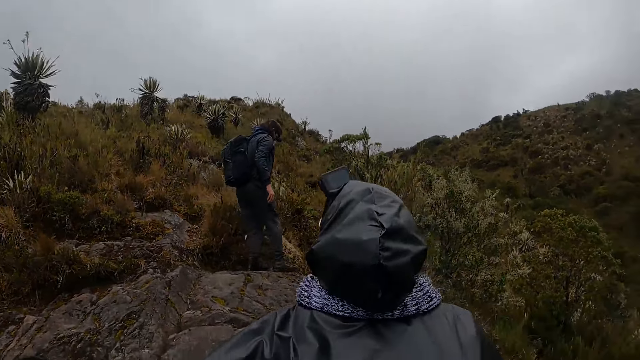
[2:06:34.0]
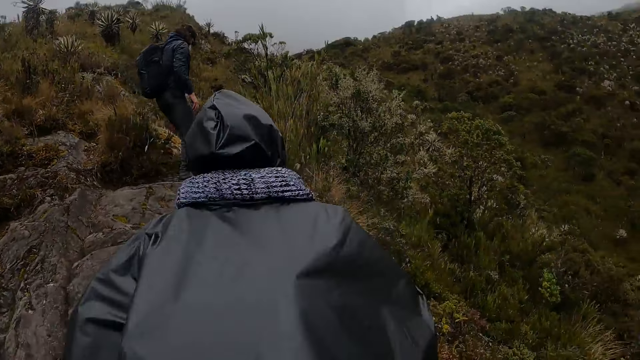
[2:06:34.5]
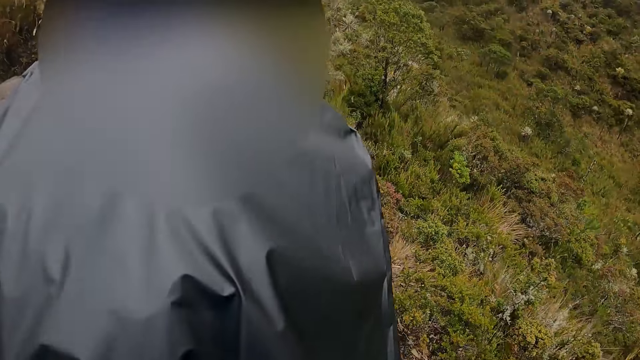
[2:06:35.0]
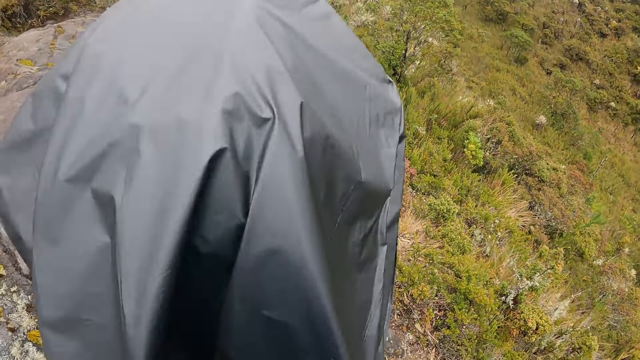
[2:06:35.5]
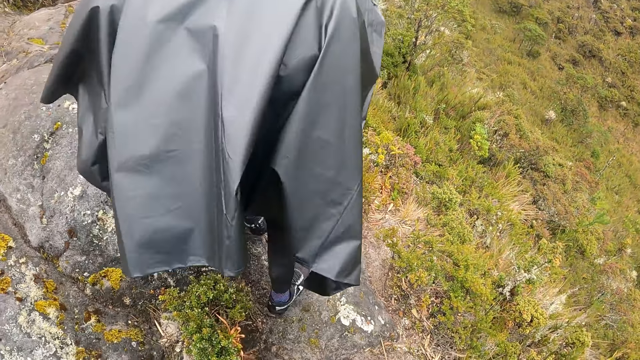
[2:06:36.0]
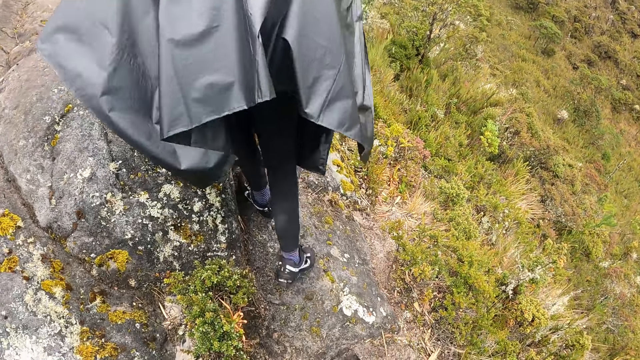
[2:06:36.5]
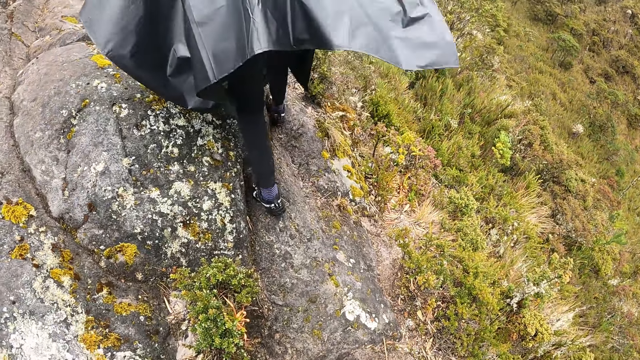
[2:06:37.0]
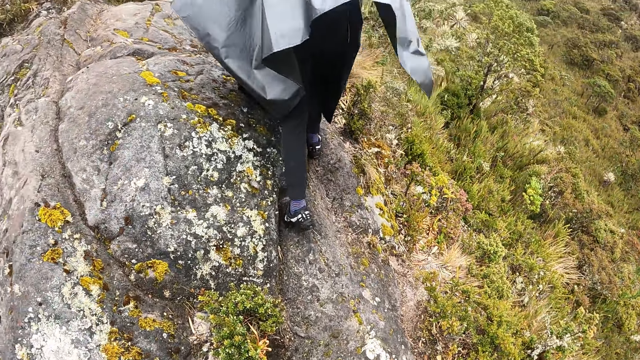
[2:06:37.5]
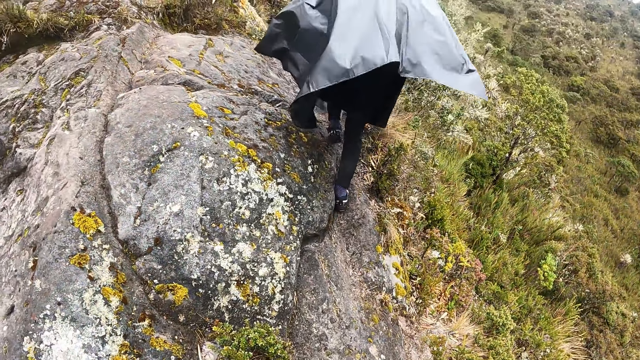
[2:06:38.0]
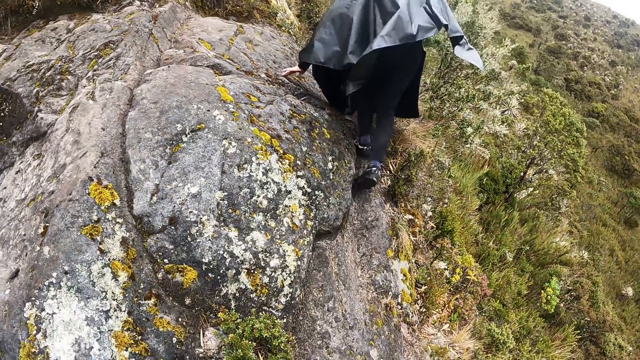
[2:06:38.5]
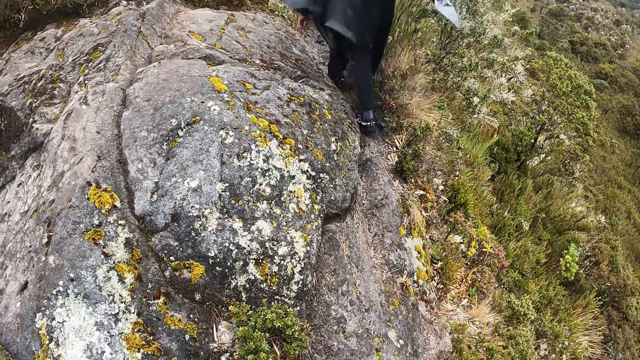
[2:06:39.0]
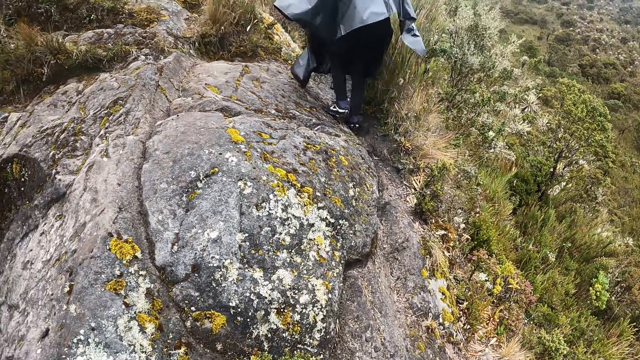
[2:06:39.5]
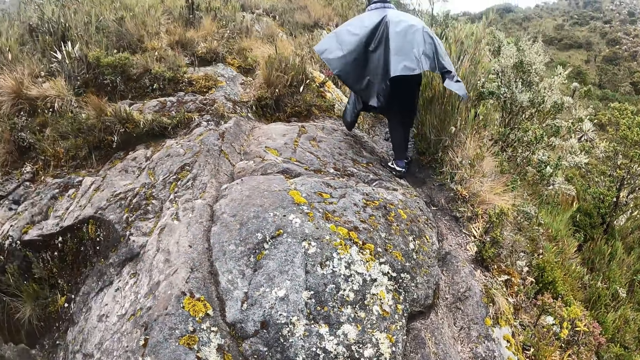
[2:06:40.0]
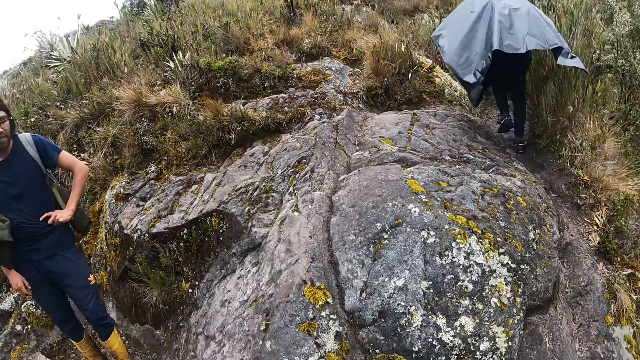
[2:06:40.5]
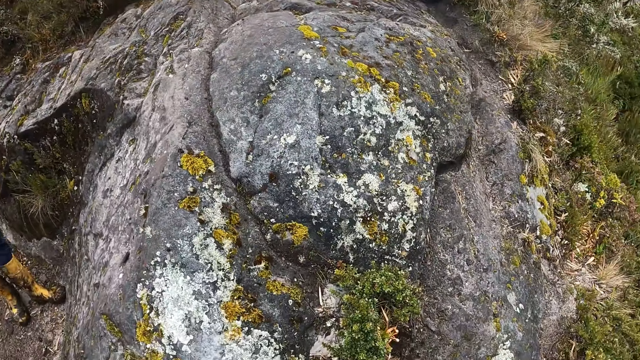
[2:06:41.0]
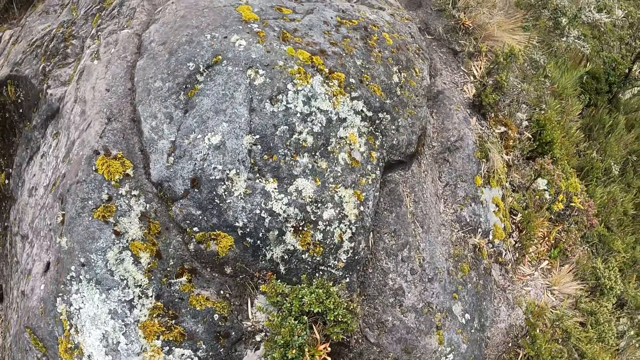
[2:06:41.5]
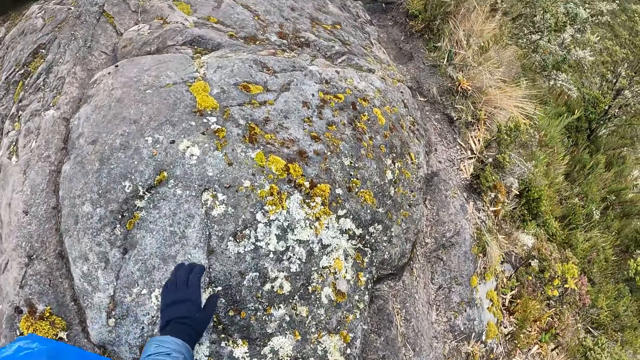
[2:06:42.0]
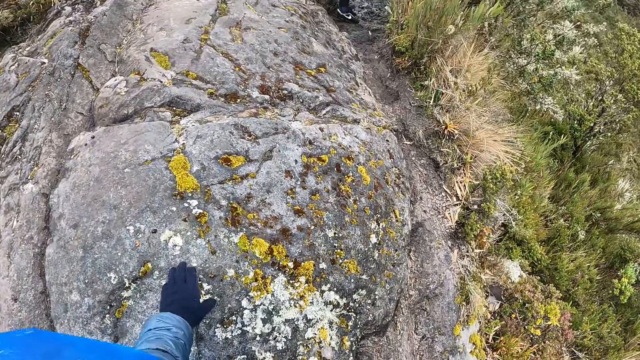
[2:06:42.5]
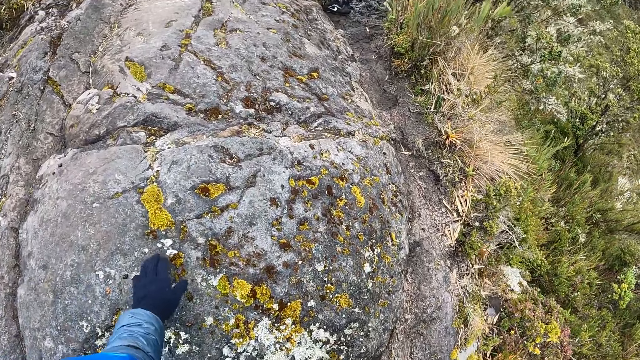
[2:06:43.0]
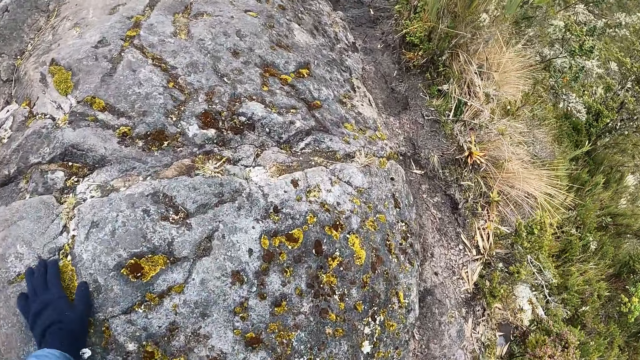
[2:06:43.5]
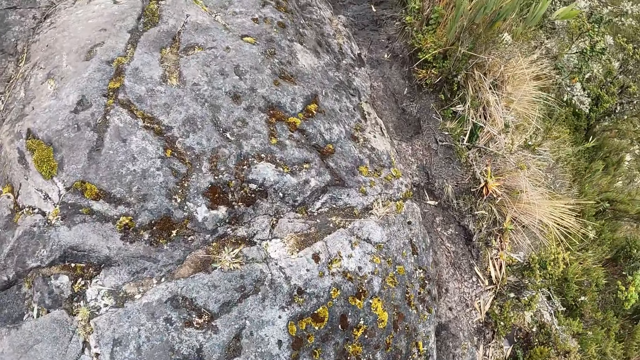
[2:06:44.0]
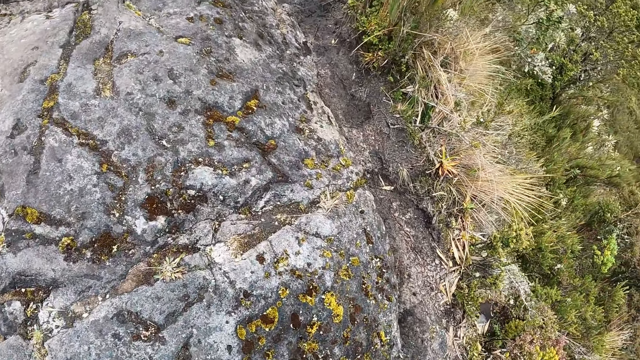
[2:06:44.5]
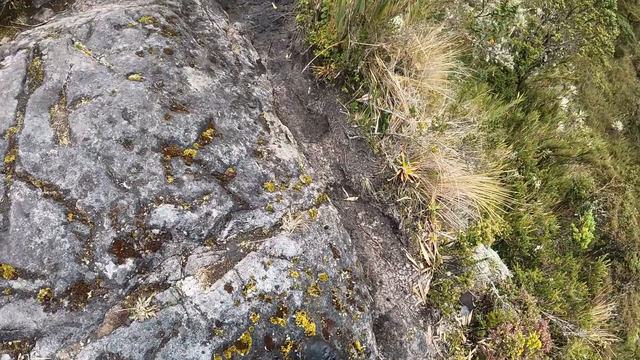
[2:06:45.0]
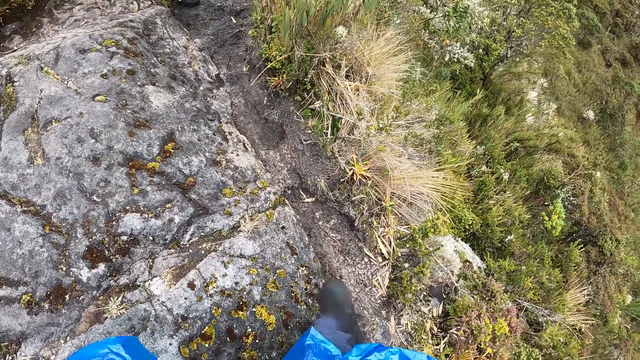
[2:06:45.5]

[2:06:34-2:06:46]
Another man walks through the forest on a hill pass. The camera wearer climbs the rock with his left hand.

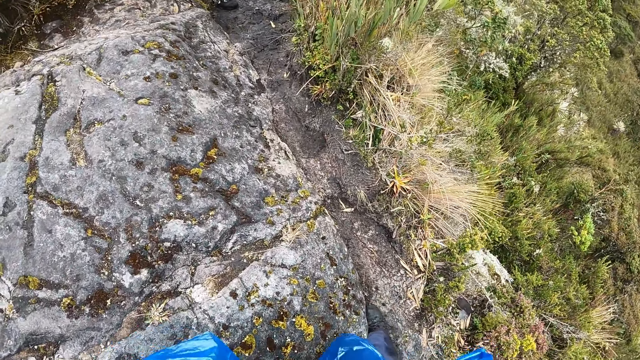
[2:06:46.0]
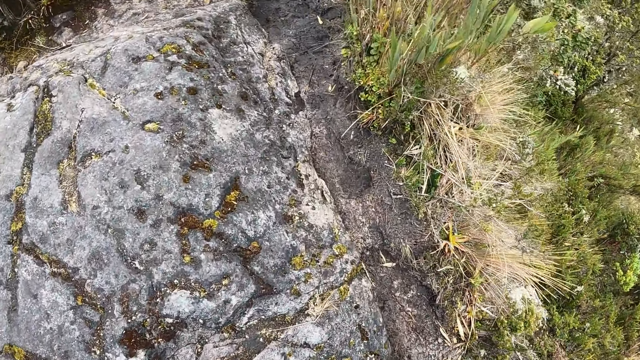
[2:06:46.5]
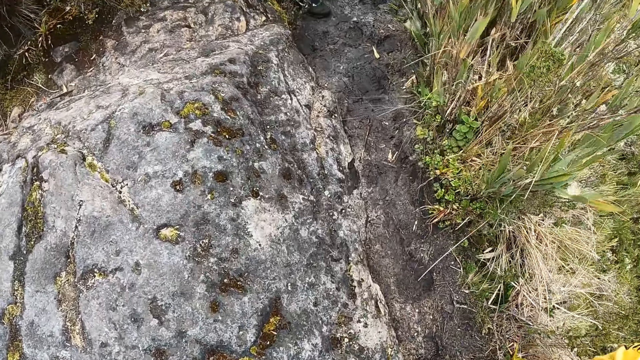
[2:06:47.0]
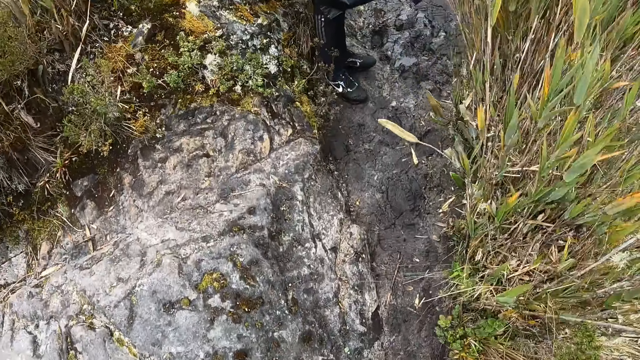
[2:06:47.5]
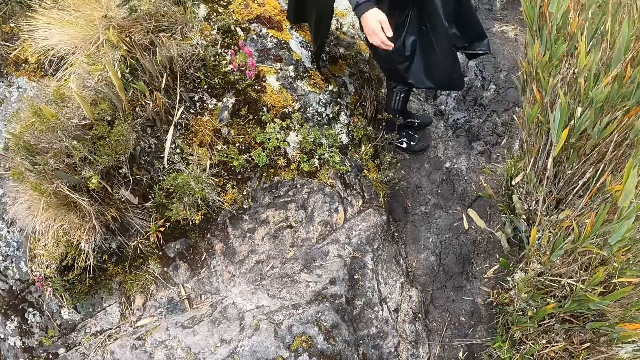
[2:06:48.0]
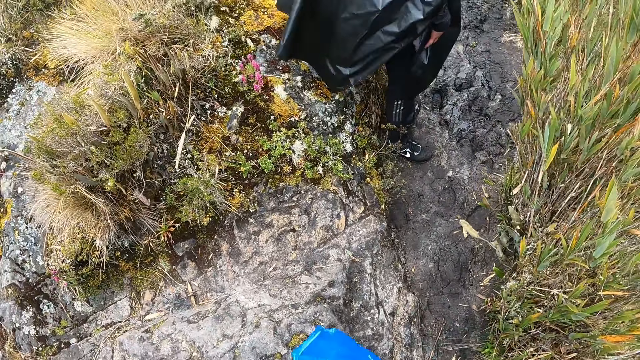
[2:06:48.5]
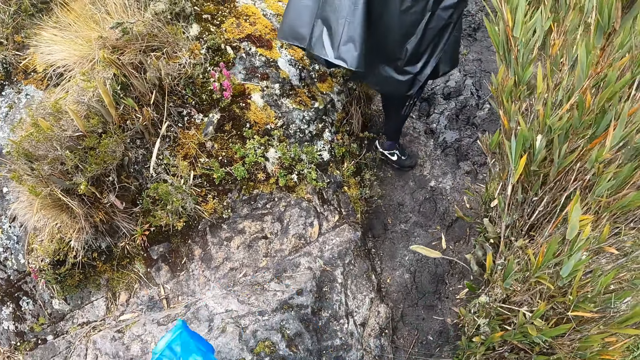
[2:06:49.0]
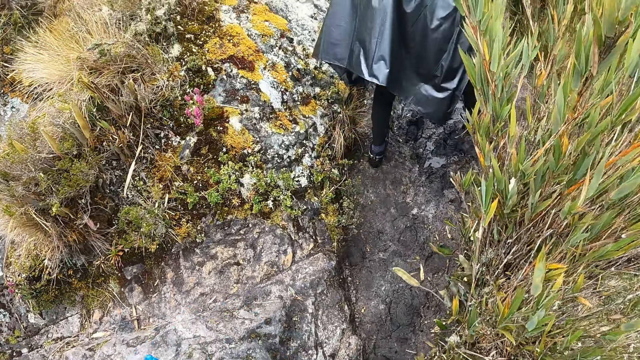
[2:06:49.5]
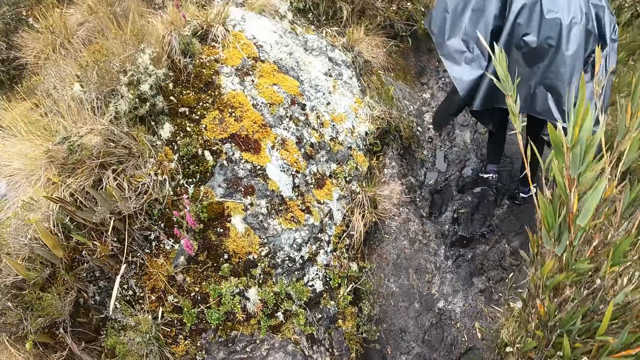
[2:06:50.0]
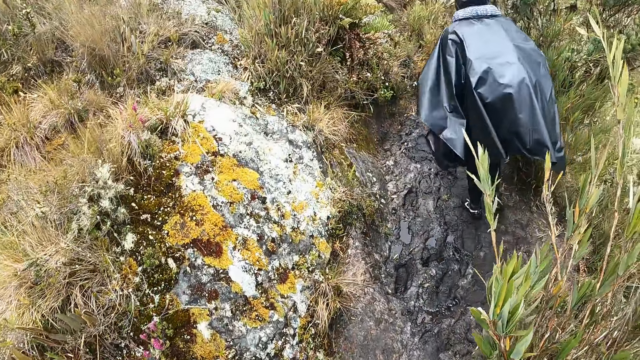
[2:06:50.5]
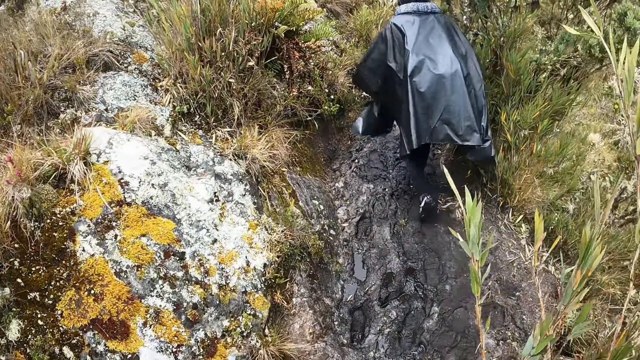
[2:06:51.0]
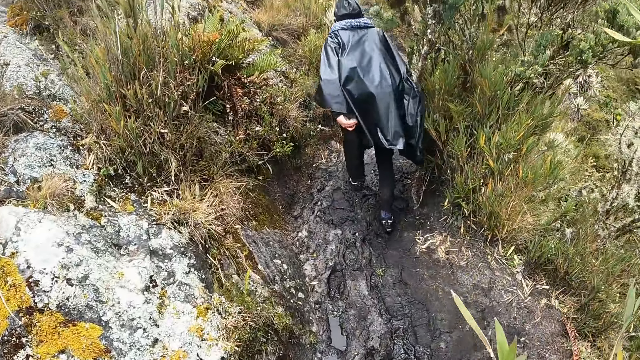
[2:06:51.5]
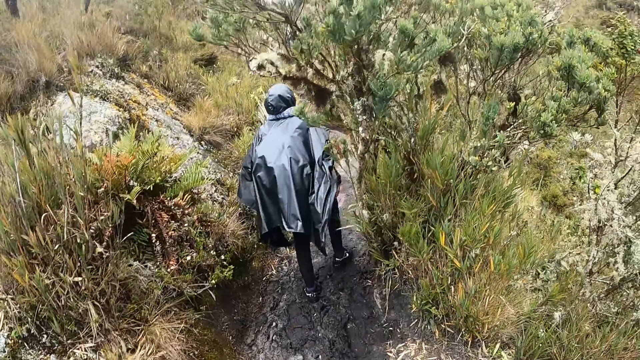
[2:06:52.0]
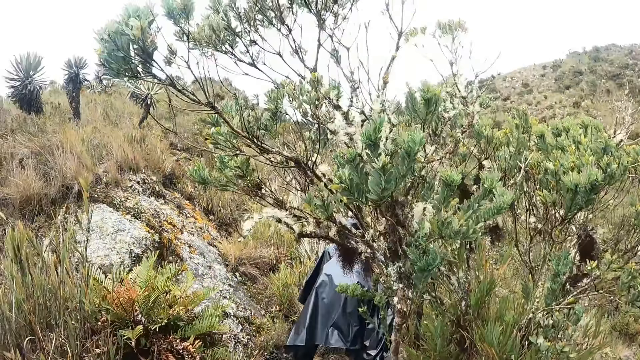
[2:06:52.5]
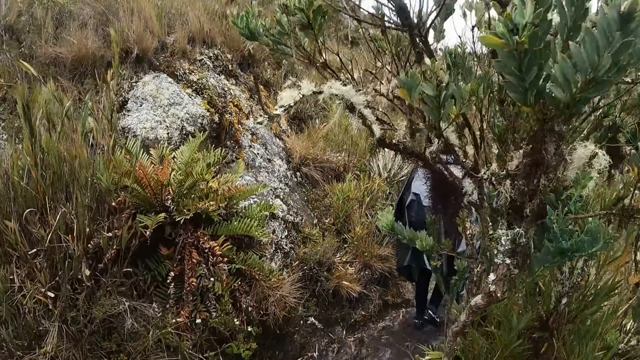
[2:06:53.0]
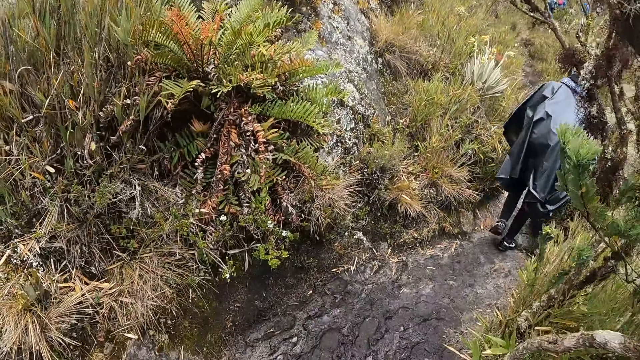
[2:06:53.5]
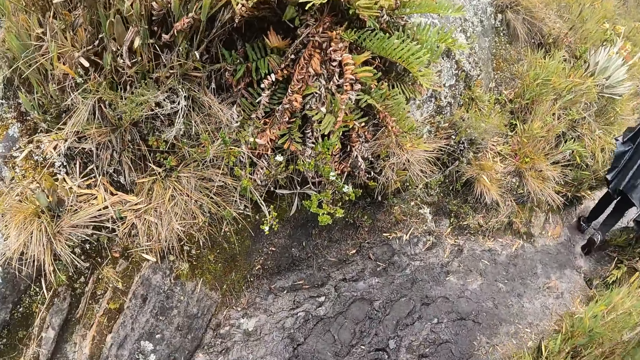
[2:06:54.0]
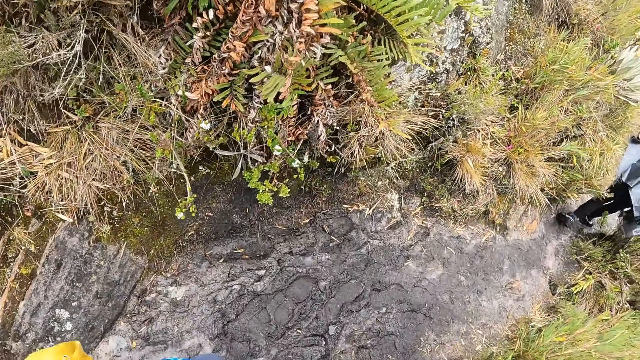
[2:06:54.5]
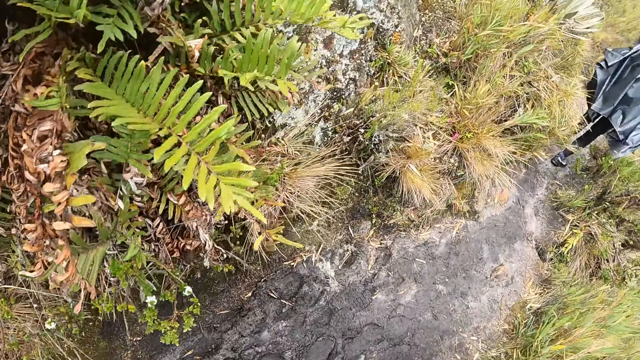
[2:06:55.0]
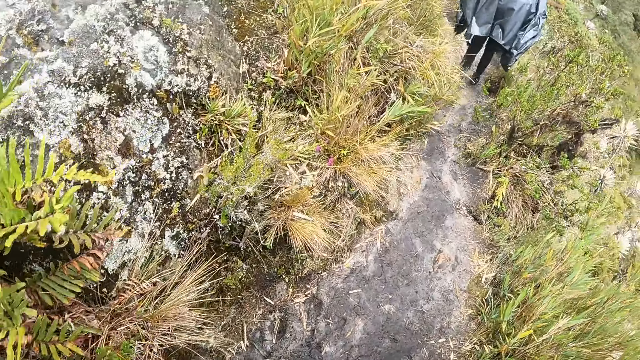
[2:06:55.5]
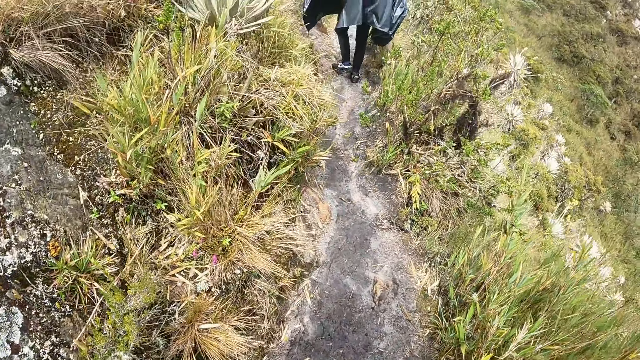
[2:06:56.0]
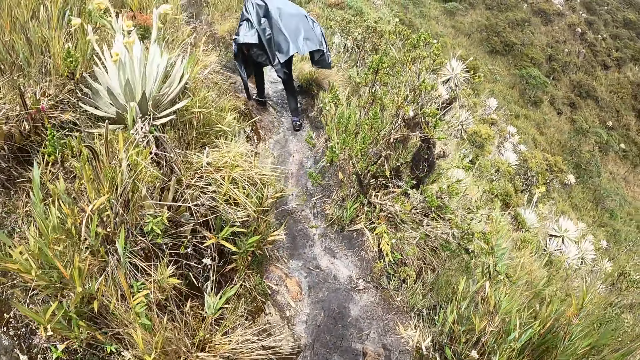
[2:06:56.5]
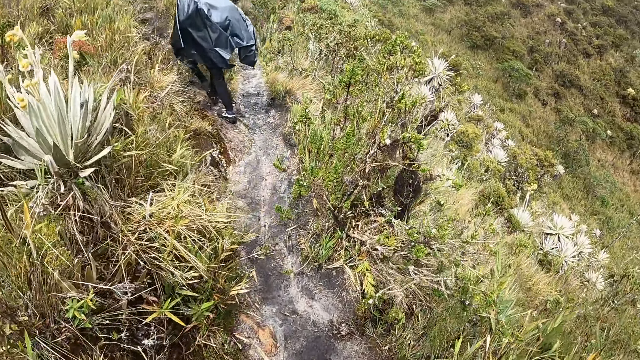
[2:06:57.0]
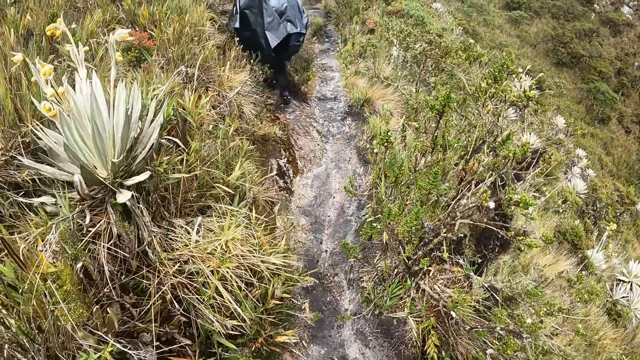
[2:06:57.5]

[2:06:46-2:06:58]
The camera wearer walks on a hill pass. They walk through the forest.
